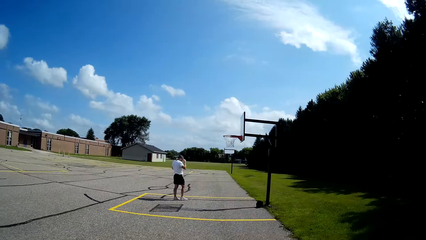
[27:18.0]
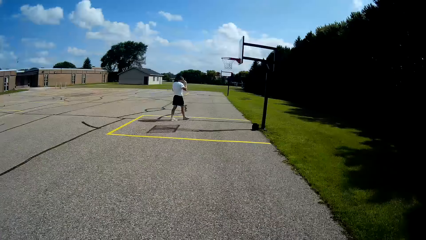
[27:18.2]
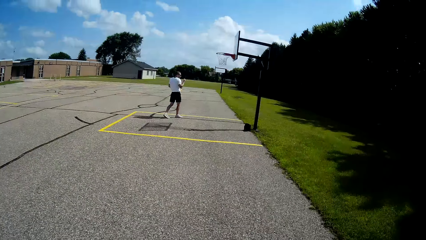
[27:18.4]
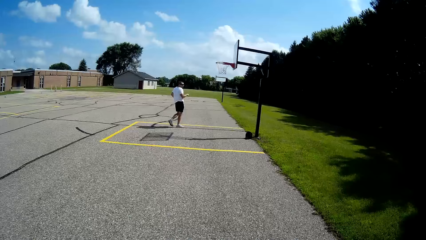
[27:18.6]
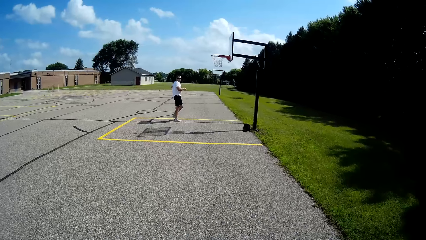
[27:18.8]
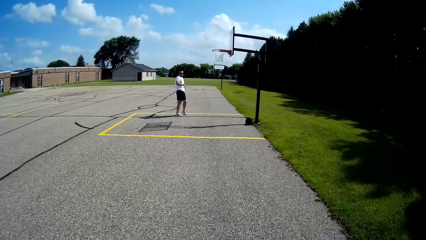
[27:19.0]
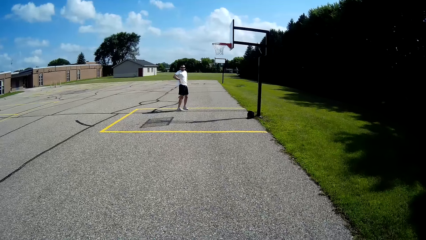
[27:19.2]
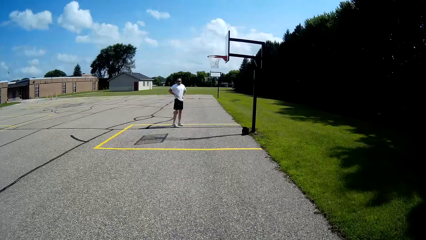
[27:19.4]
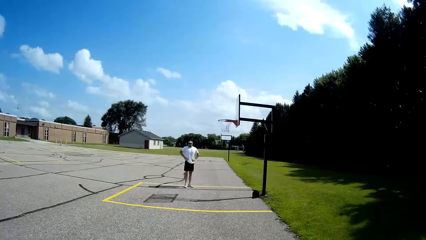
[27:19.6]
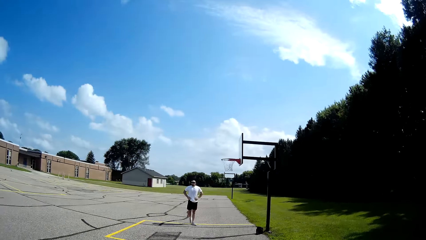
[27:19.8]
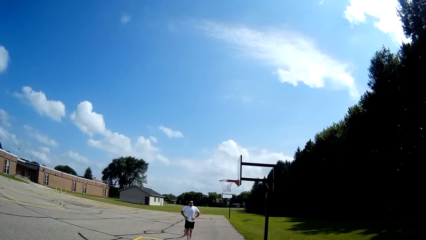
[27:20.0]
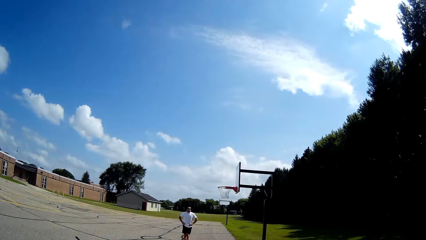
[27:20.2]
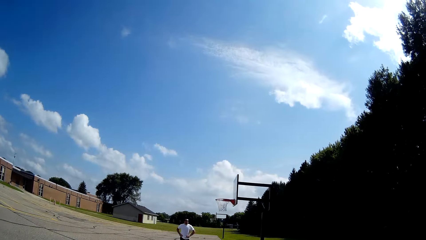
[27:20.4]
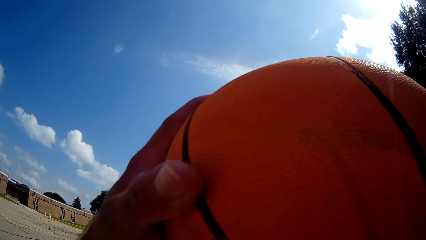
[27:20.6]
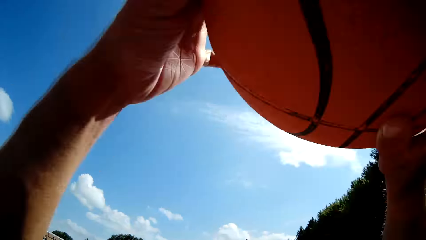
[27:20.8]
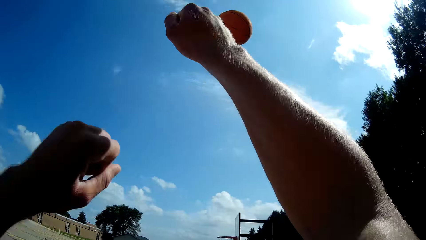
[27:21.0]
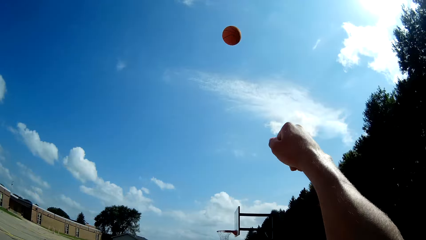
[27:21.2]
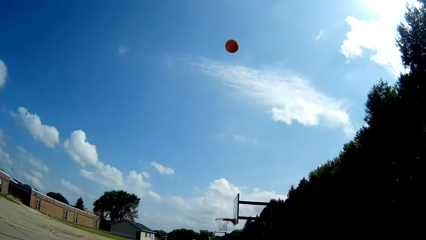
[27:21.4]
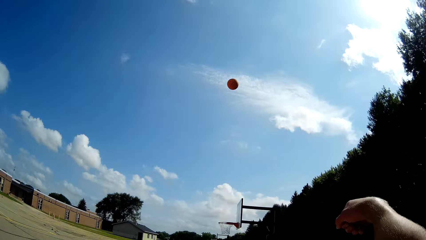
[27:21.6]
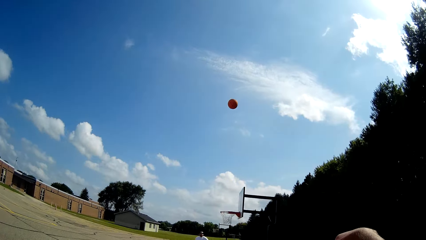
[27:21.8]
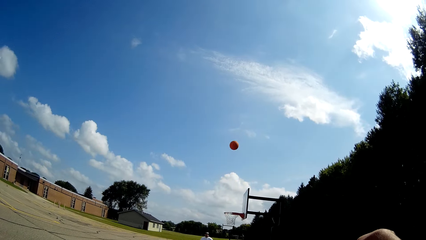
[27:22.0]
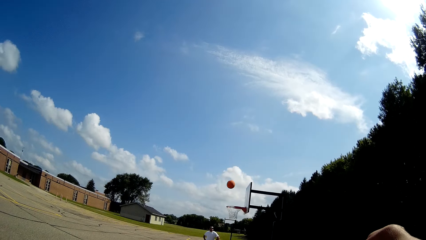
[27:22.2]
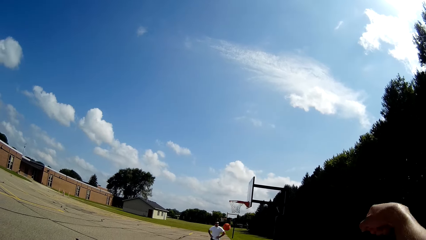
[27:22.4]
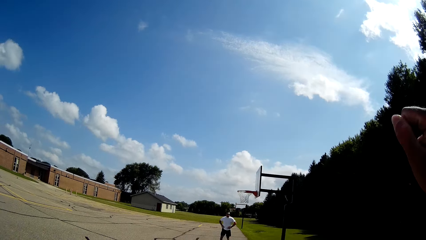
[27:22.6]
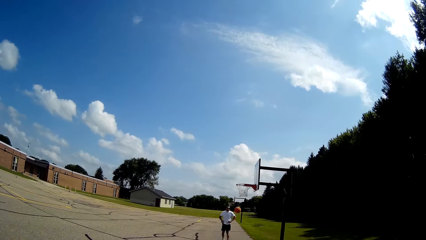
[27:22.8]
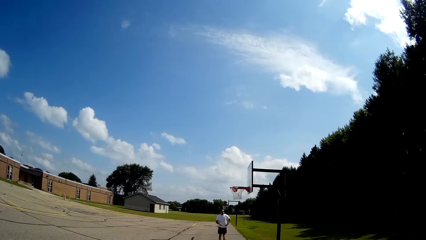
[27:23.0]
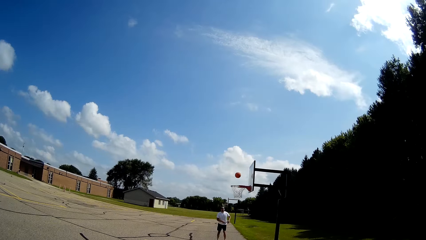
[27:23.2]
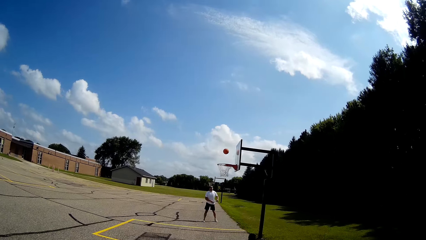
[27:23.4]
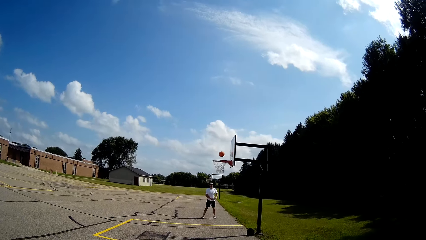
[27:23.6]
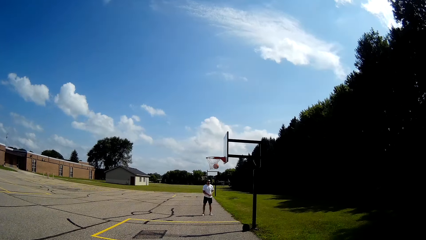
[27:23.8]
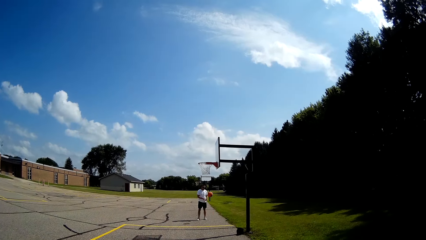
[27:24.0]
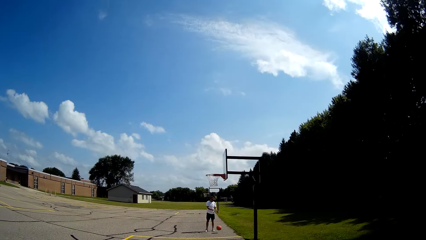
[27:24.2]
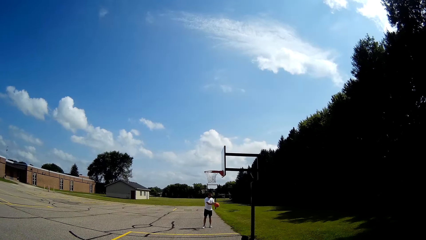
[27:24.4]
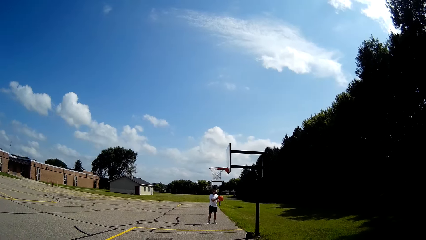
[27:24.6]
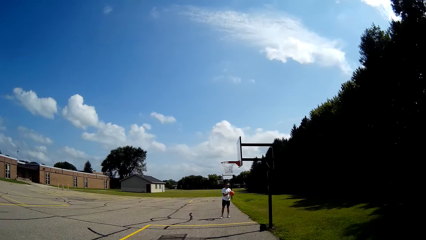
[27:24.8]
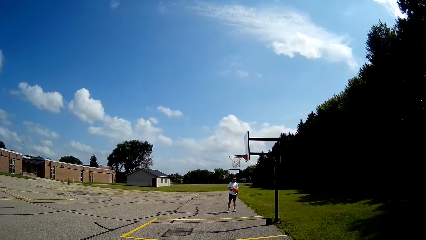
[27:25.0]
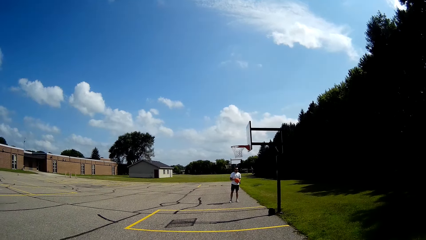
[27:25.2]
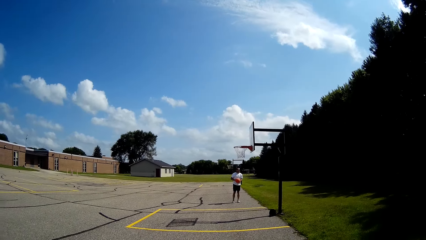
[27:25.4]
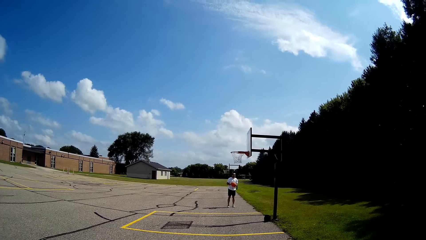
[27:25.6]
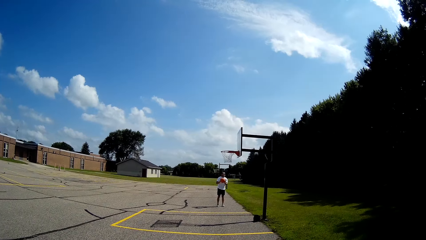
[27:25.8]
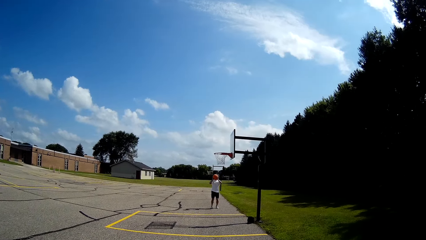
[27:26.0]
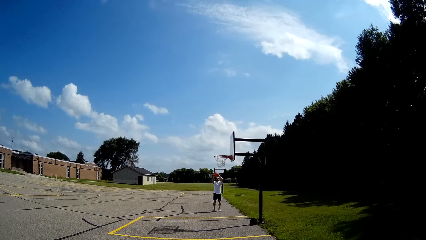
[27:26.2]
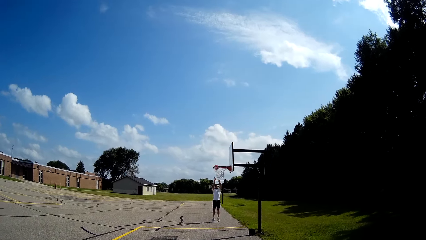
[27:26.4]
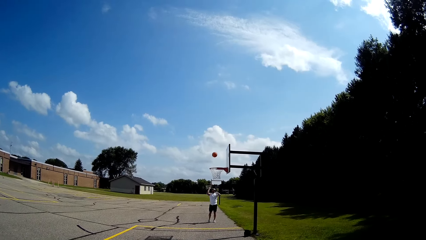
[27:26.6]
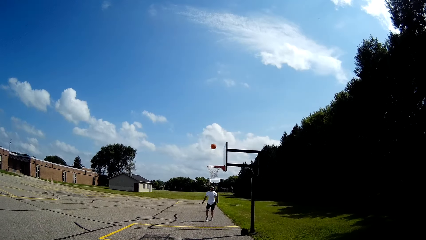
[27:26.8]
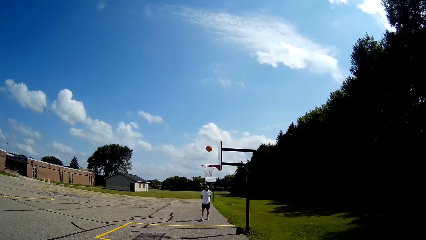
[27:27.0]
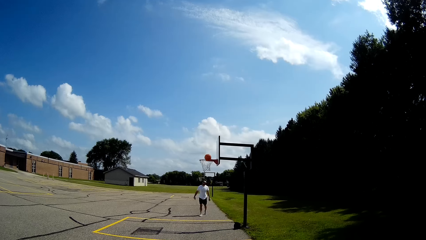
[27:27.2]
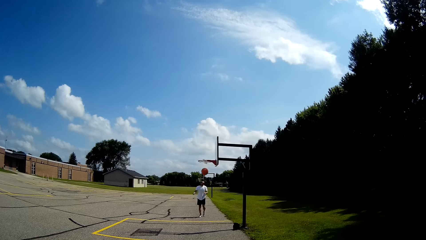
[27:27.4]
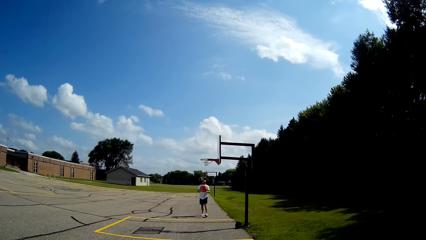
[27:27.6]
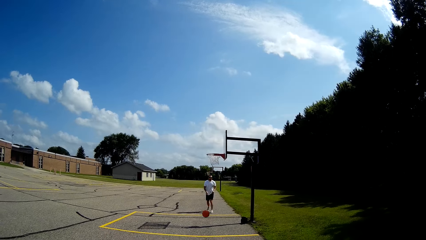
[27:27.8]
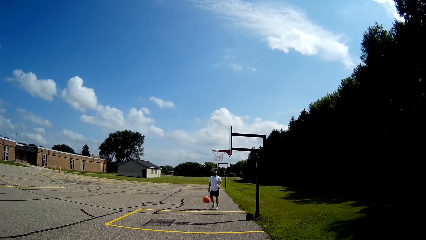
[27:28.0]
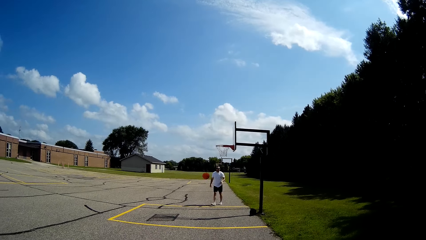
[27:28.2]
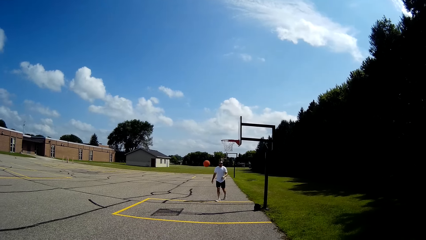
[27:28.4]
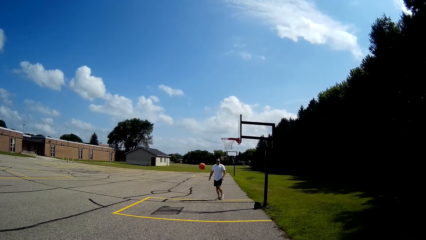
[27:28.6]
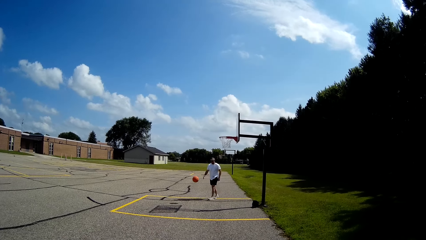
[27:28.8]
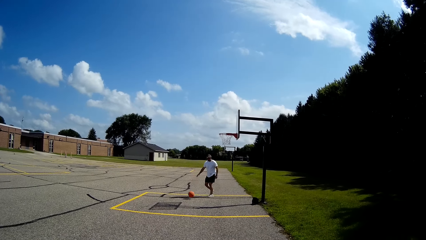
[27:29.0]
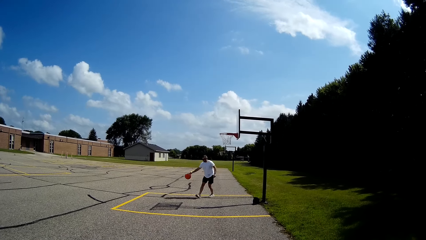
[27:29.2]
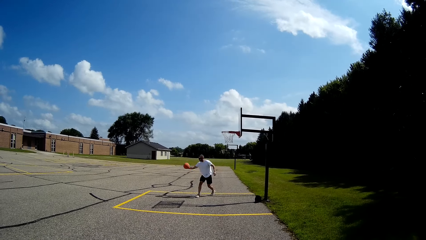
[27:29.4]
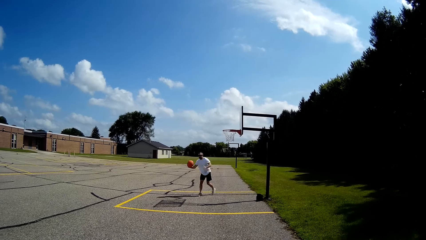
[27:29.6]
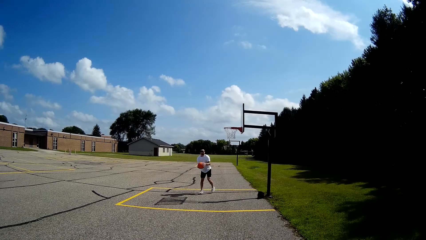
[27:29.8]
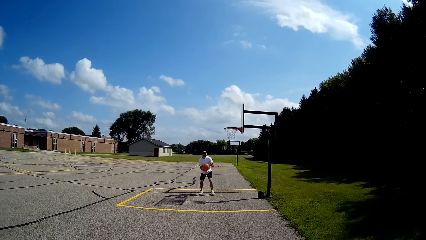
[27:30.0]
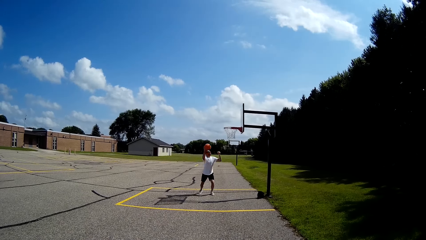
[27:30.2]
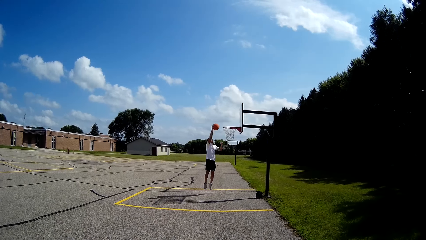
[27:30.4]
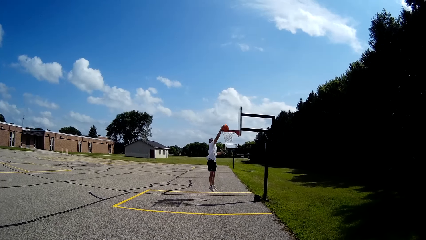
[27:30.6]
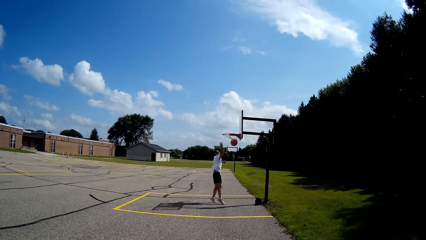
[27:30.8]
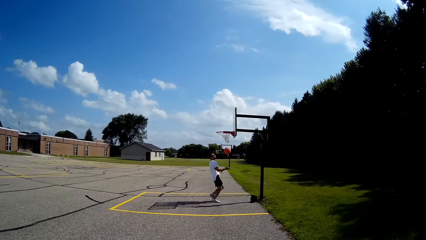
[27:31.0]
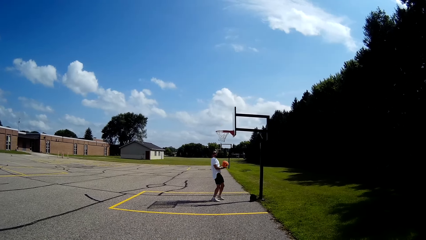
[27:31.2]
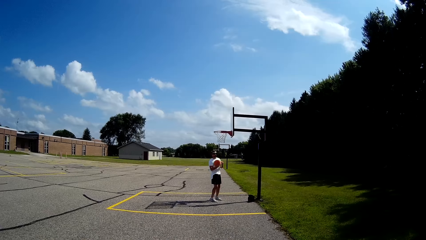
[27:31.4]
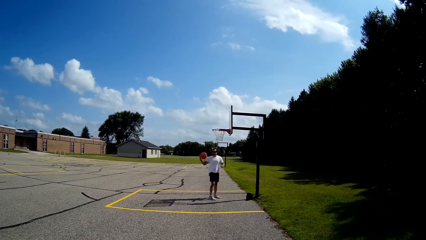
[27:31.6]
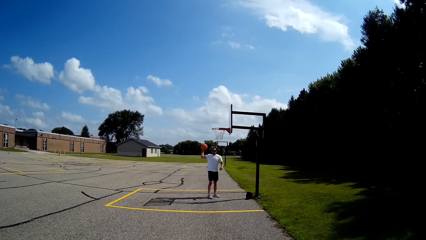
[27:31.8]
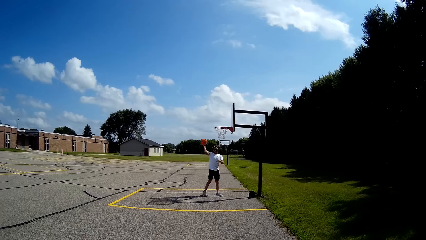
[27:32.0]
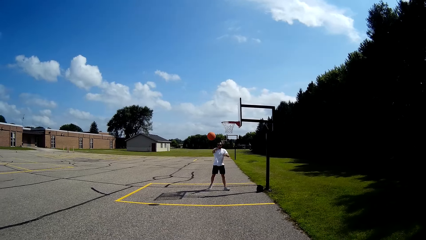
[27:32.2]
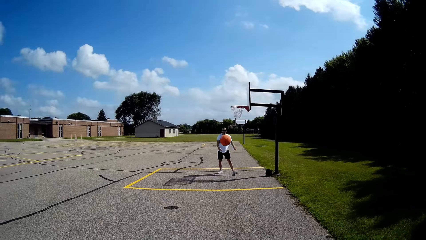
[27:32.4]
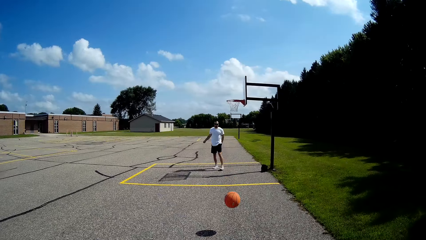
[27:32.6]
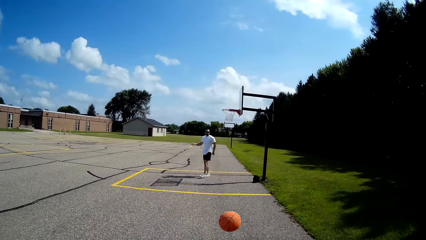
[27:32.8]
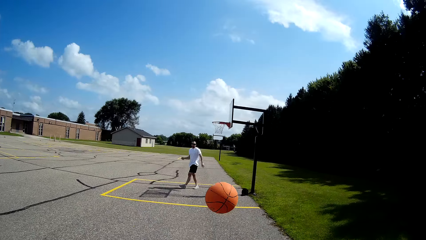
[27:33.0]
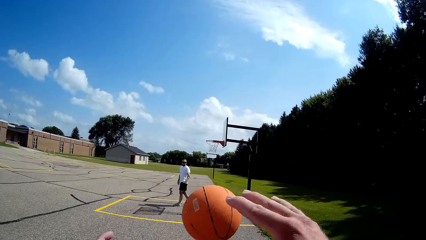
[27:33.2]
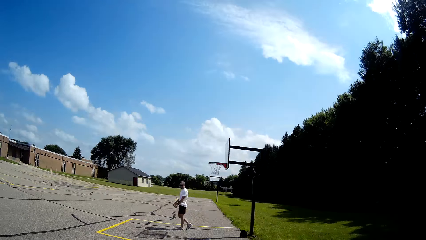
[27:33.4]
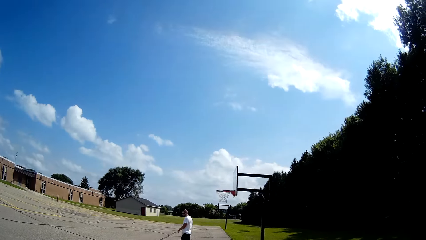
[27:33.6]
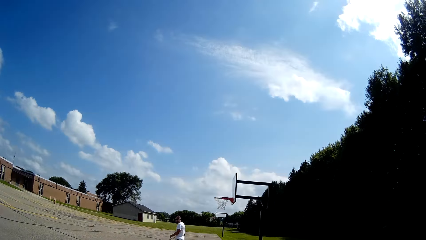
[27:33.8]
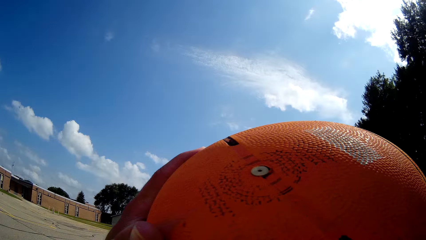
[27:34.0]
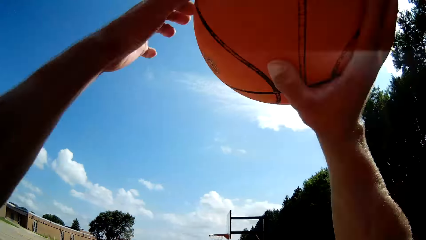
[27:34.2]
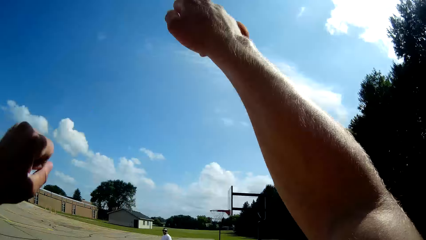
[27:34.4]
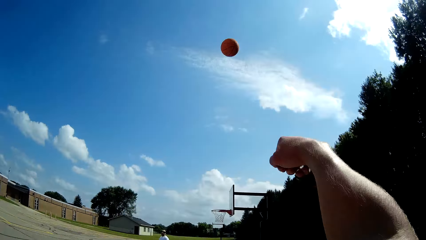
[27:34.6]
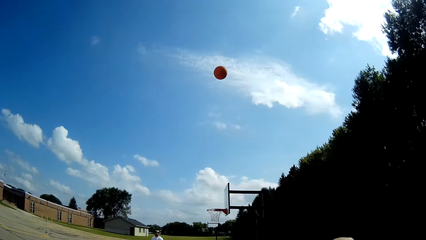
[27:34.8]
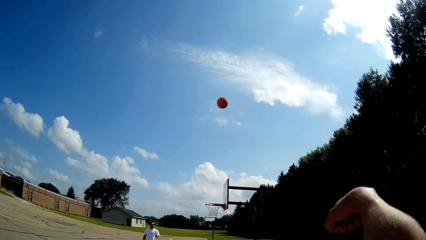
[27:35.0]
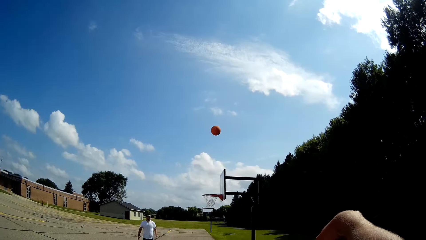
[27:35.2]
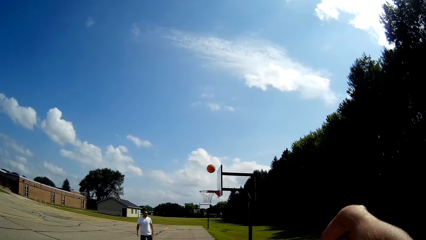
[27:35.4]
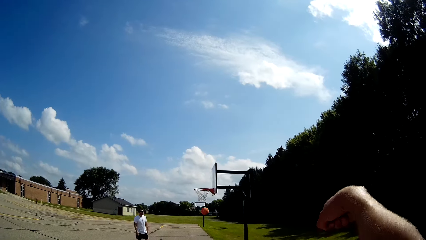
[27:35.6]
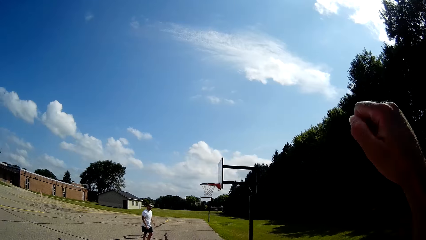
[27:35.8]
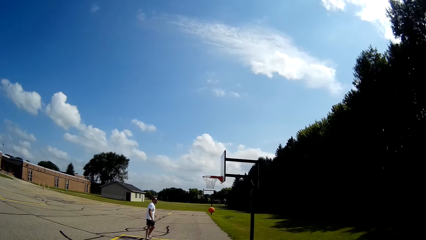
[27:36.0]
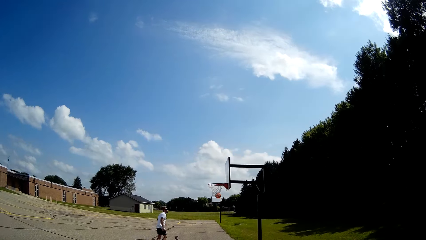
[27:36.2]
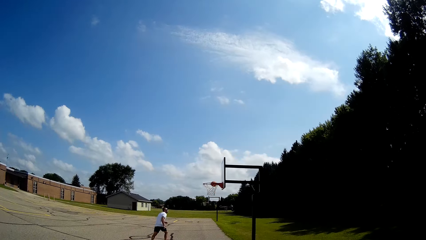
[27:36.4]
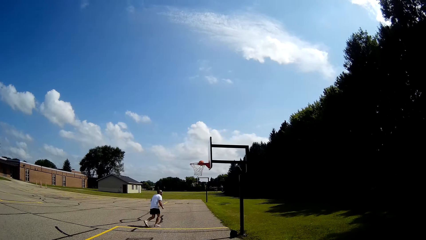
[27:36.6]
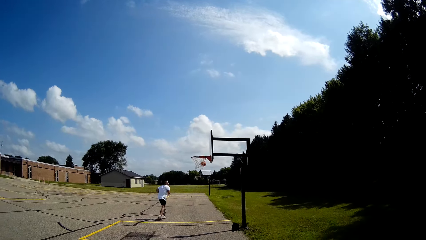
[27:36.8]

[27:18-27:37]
A man walks towards the backboard. The man holds his waist. The camera wearer throws the ball to the backboard. They play basketball with a colleague. The man holds the ball with both hands. The man throws the ball to the backboard. The man runs towards the ball. The man holds the ball with his right hand. The man holds the ball with both hands. The man throws the ball to the backboard. The man holds the ball with his right hand. The man throws the ball to the camera wearer. The camera wearer holds the ball. They lift the ball and throw the ball towards the backboard.
